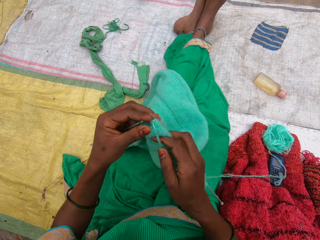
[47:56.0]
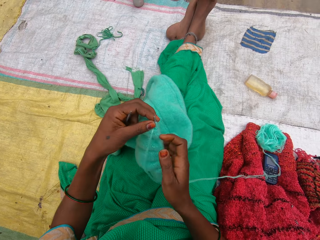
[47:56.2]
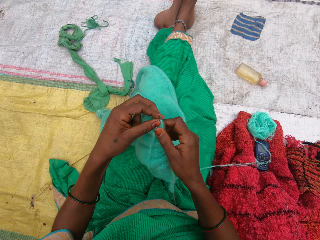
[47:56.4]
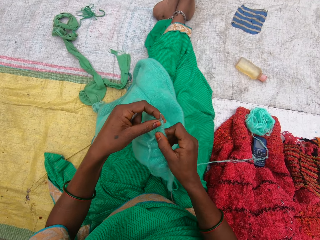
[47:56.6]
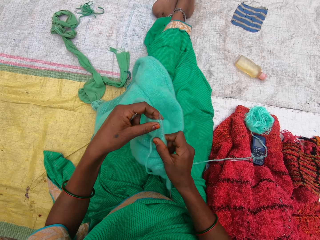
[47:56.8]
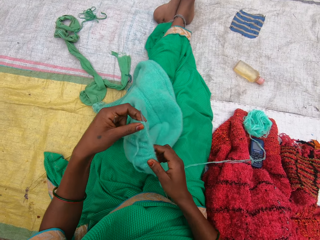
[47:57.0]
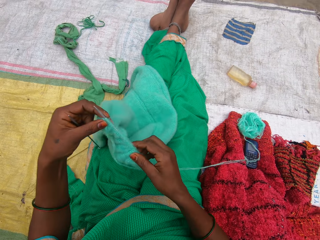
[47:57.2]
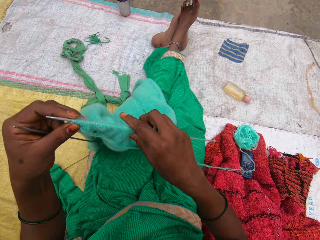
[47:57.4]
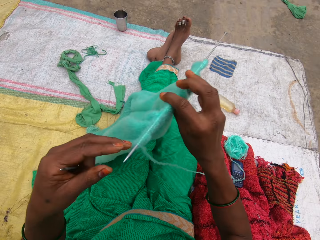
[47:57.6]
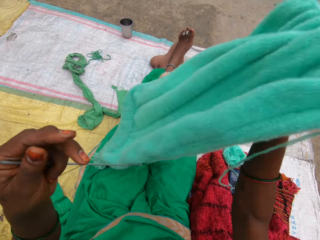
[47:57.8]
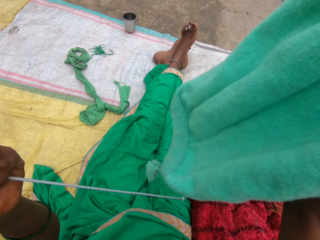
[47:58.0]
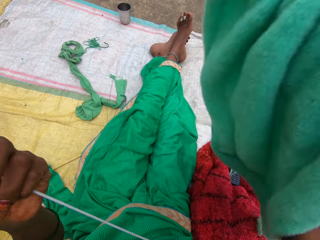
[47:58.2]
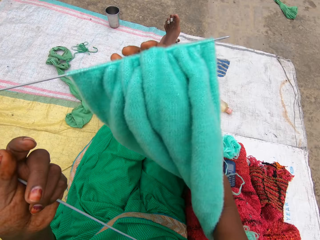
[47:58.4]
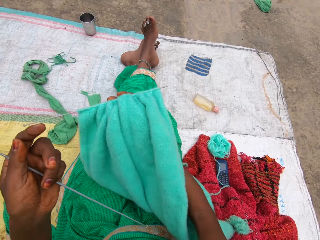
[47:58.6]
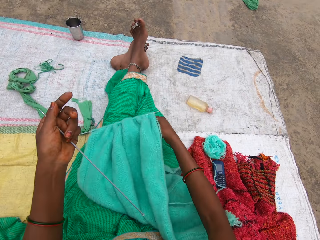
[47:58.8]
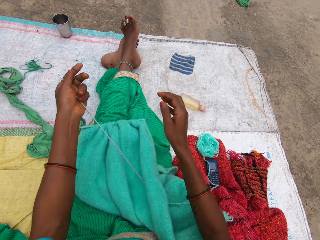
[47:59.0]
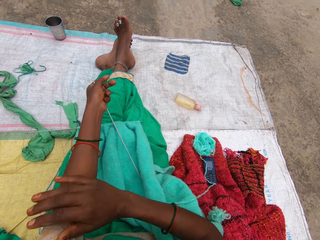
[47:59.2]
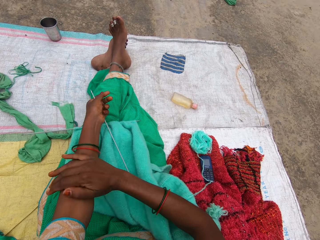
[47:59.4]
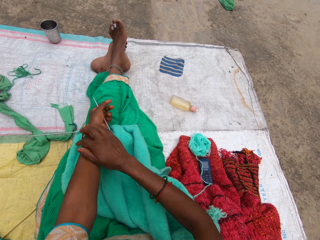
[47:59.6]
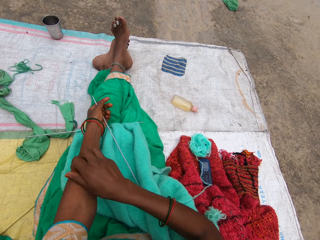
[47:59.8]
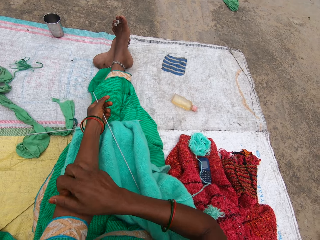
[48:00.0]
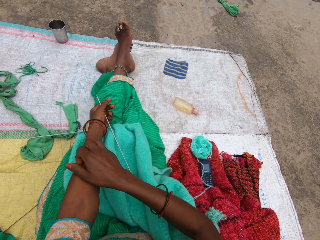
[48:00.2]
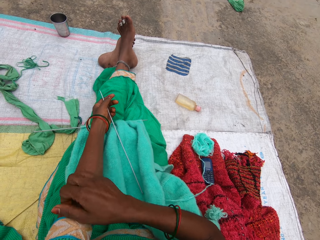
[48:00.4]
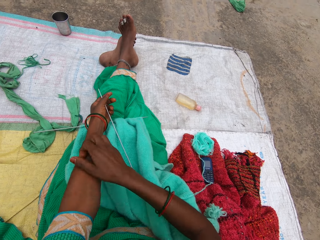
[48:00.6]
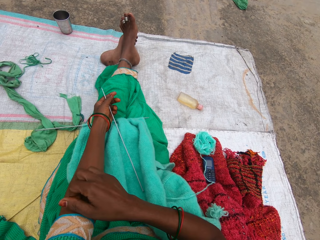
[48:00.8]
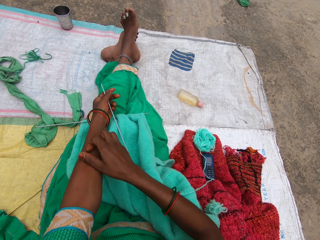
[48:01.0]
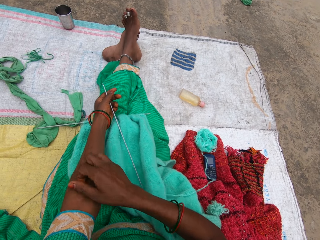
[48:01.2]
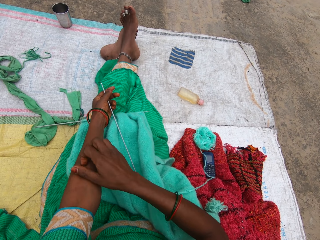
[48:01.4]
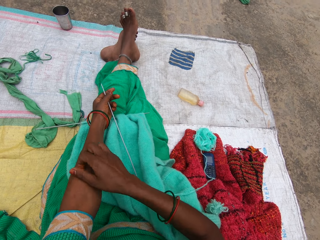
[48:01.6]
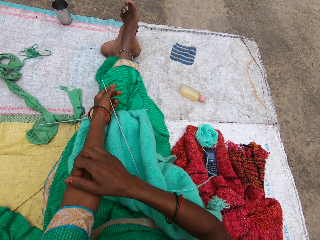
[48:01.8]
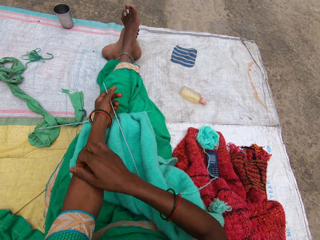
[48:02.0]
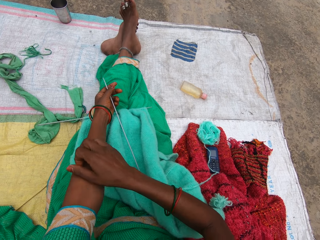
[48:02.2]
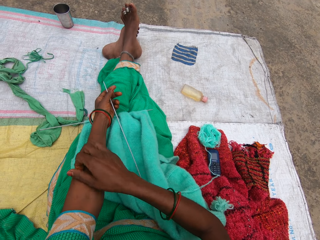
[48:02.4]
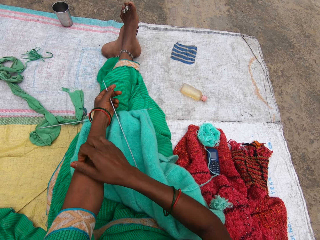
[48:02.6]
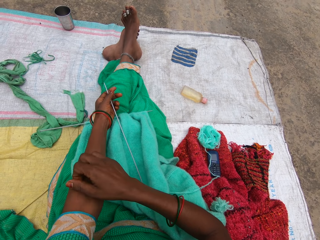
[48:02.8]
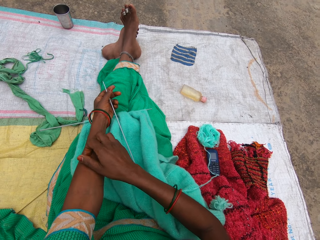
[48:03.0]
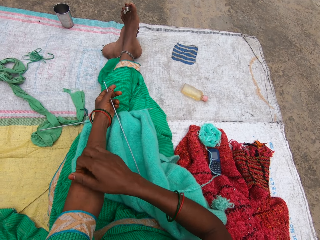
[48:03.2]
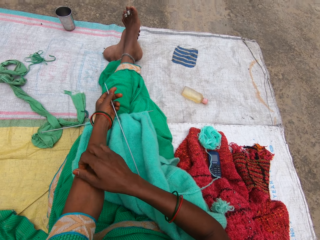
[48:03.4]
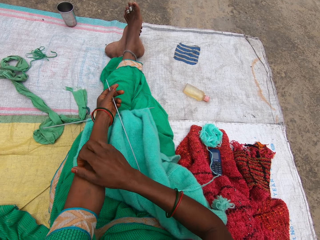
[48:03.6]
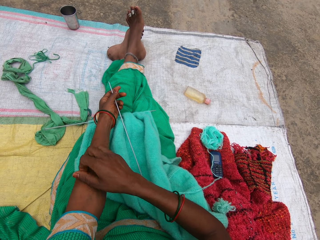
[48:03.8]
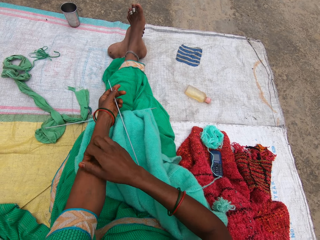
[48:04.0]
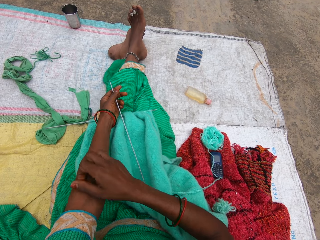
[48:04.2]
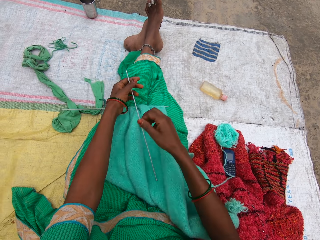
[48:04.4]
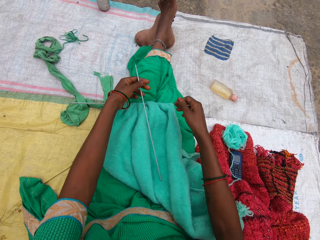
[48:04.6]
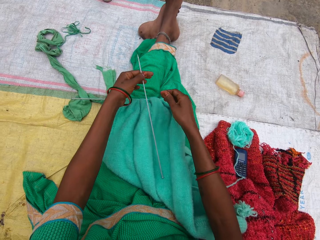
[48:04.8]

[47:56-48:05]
The camera wearer pulls the garment on the knitting needle. She adjusts the knitted yarn. She turns the garment. She scratches her left hand with her right hand. She pushes the bangles.

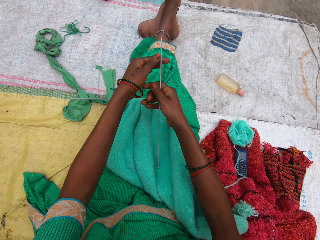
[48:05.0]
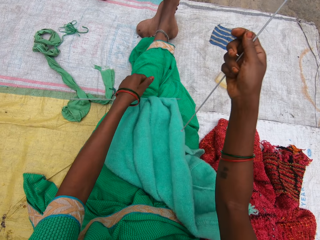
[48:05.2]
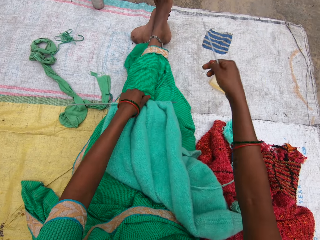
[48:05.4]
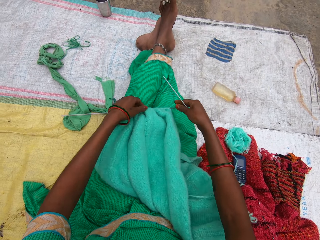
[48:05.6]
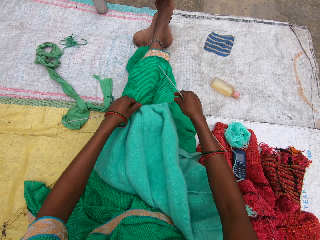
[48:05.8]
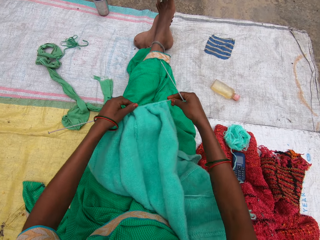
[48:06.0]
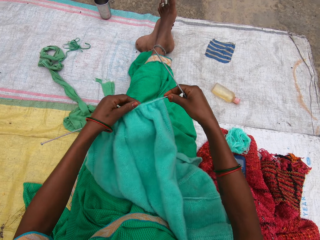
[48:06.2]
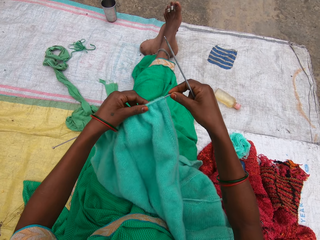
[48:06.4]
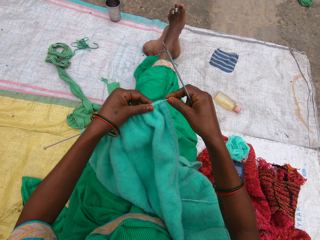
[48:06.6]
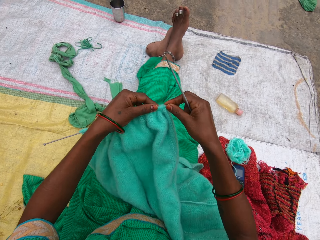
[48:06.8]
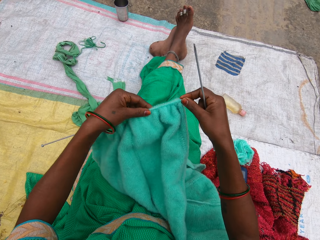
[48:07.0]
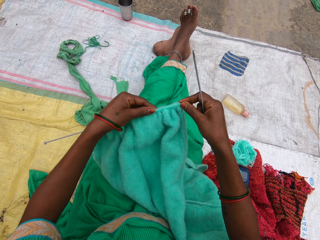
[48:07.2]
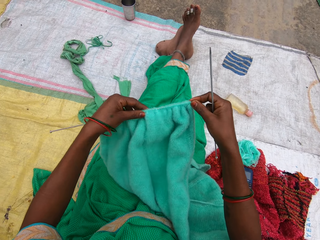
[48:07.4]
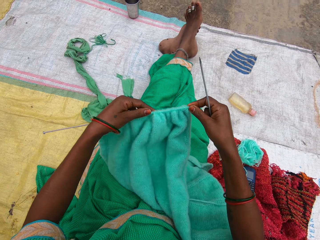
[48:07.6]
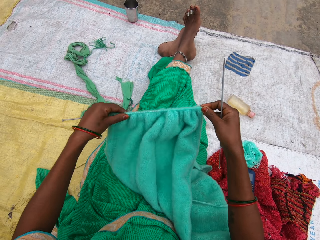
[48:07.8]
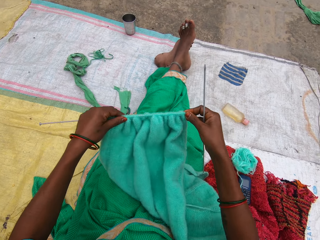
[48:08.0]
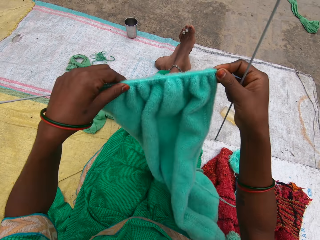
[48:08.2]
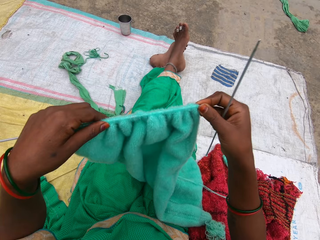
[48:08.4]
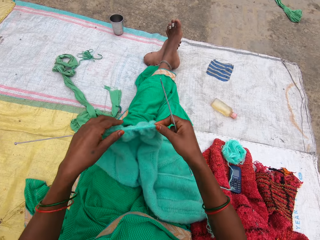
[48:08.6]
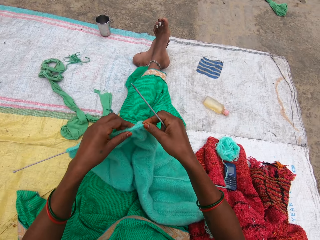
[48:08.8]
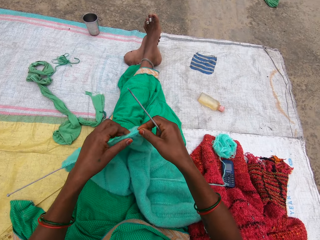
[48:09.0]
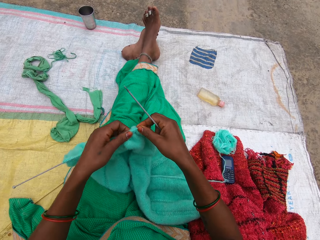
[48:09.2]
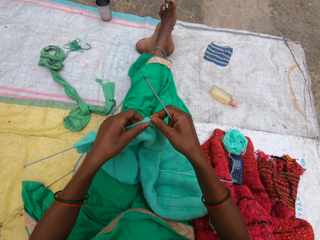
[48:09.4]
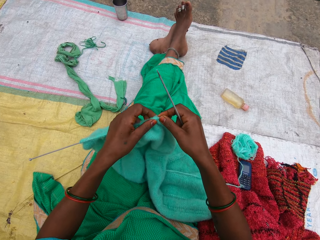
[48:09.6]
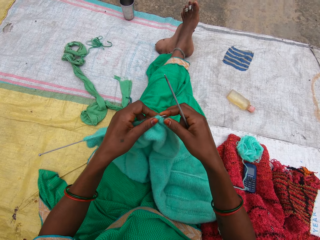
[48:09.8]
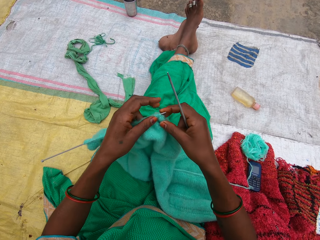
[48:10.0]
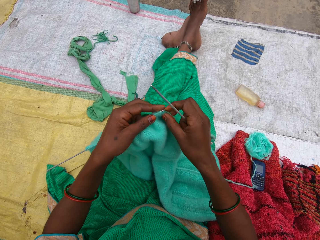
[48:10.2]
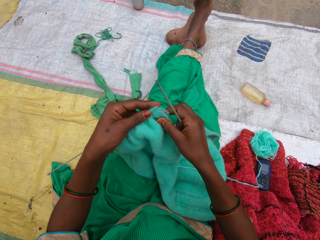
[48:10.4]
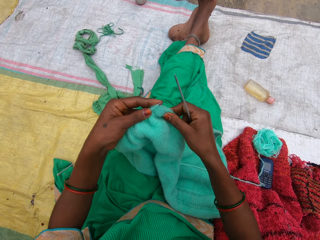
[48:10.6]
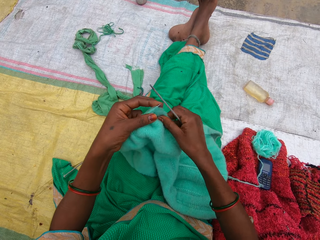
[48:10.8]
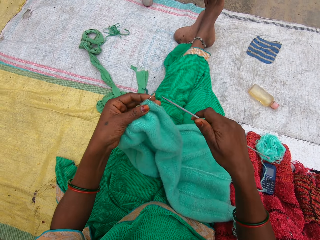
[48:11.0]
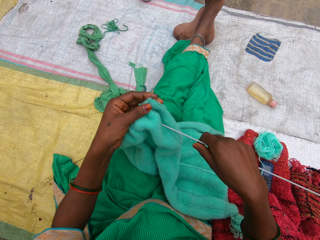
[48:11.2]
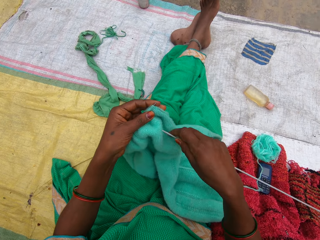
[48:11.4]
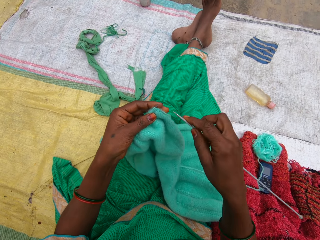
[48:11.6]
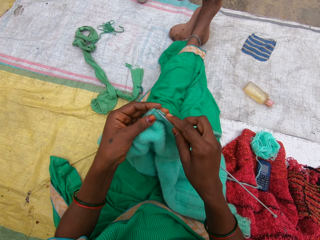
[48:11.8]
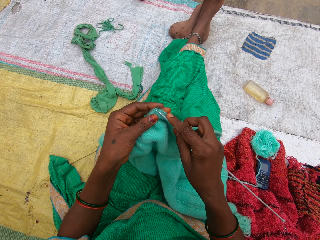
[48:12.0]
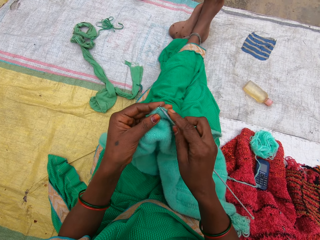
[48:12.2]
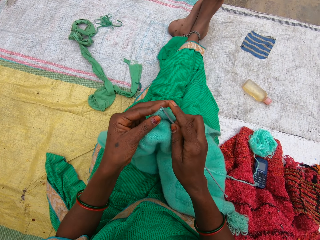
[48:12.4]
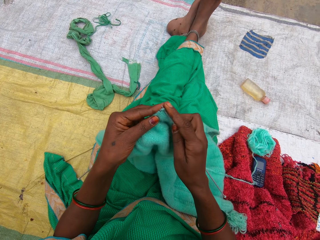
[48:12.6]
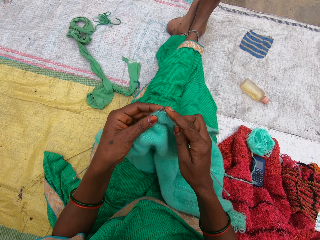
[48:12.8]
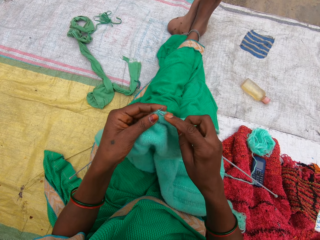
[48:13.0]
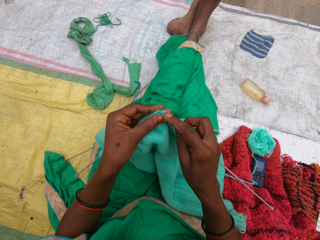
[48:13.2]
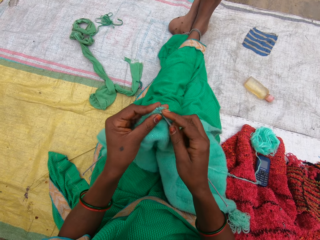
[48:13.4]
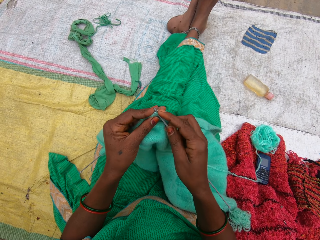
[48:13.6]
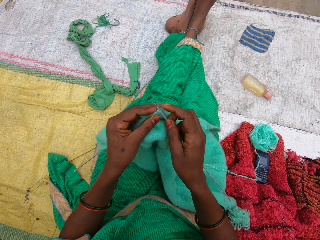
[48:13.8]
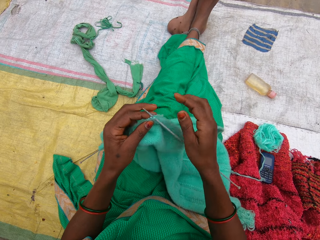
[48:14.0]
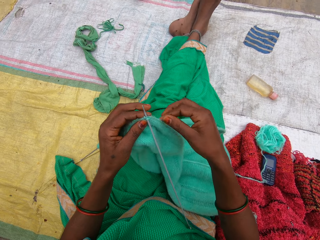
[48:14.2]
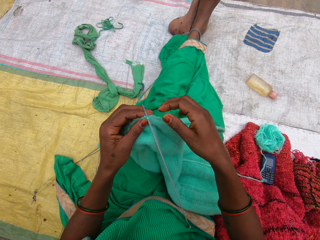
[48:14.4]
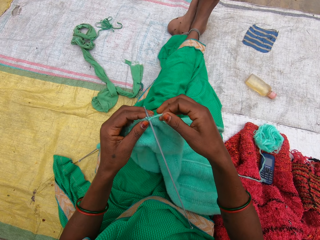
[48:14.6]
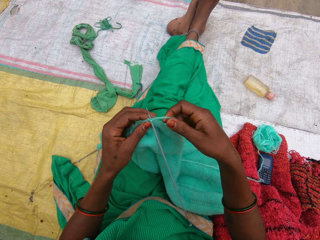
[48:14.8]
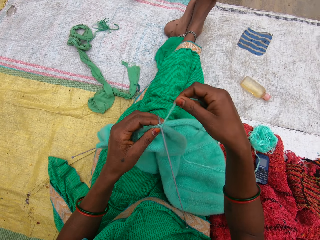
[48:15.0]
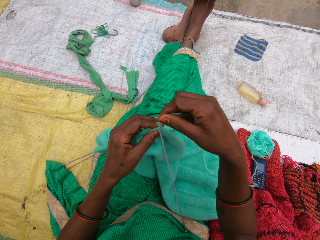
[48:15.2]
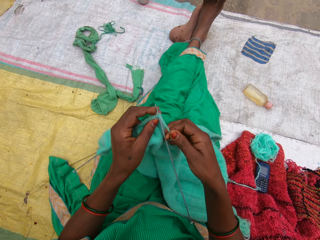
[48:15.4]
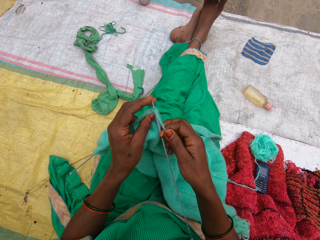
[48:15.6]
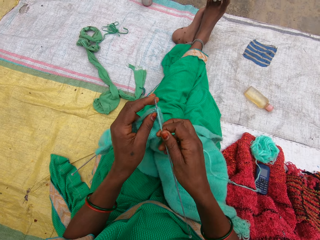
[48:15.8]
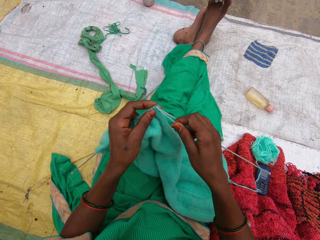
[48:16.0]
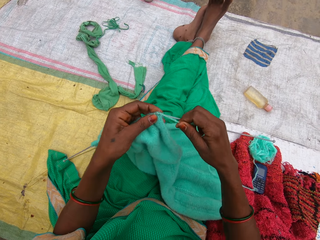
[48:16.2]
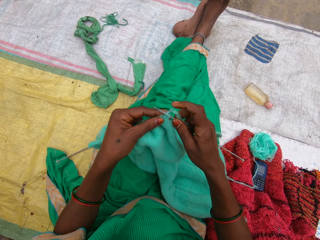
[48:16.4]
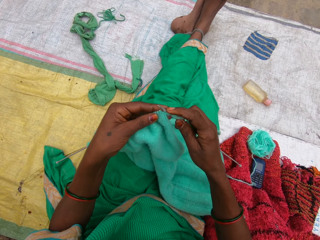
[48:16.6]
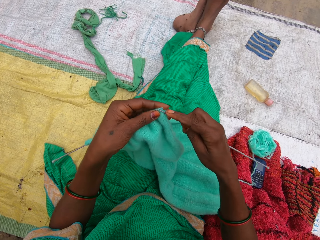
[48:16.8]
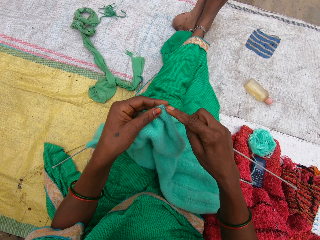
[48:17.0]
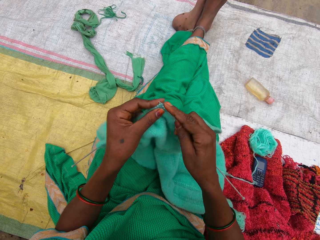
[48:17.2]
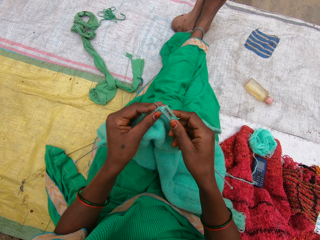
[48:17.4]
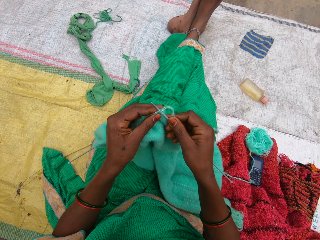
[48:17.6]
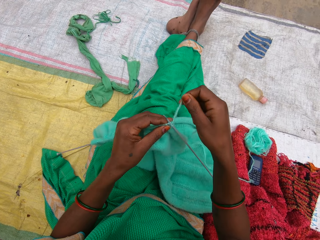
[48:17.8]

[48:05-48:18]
The camera wearer passes the needle to her right hand. She picks up the garment. She pulls the garment on the knitting needle. She adjusts the knitted yarn. She moves the garment. She aligns the garment. She knits the yarn with needles.
